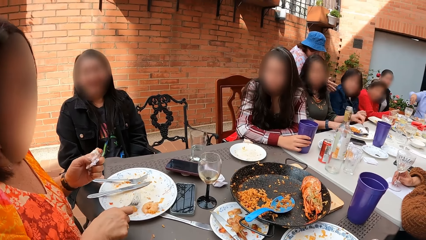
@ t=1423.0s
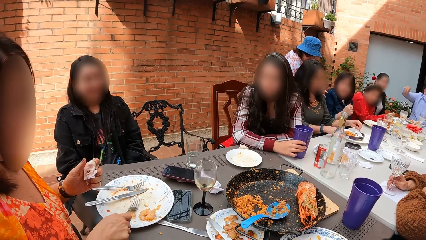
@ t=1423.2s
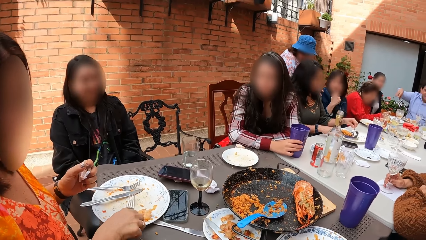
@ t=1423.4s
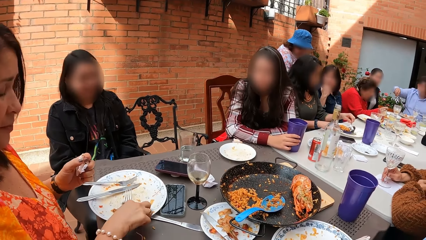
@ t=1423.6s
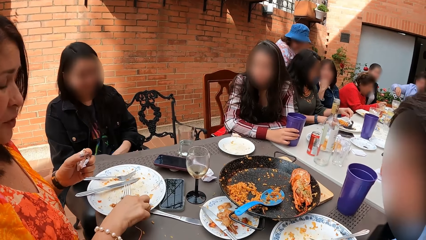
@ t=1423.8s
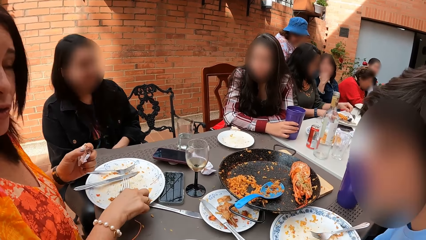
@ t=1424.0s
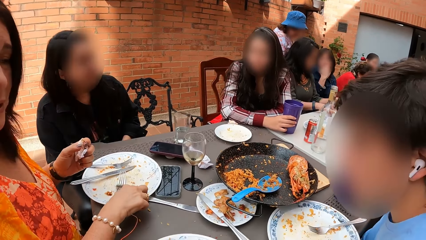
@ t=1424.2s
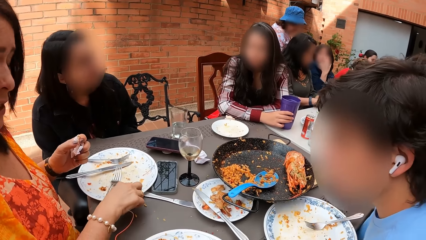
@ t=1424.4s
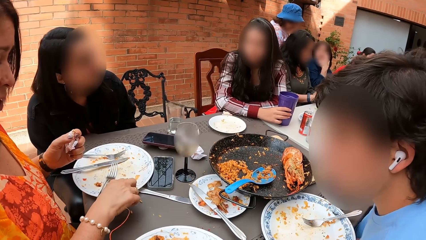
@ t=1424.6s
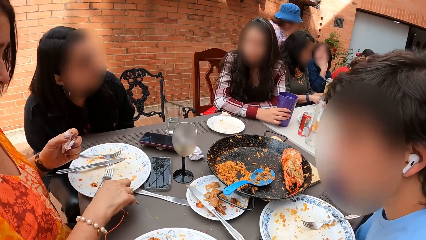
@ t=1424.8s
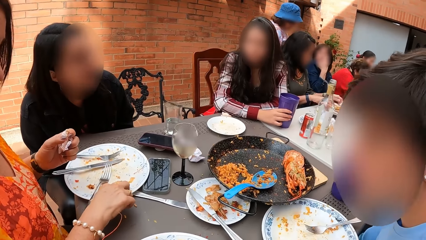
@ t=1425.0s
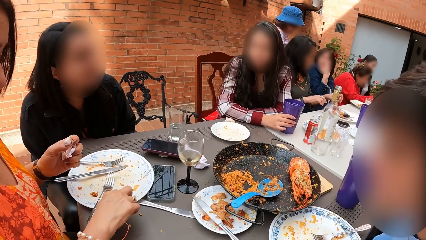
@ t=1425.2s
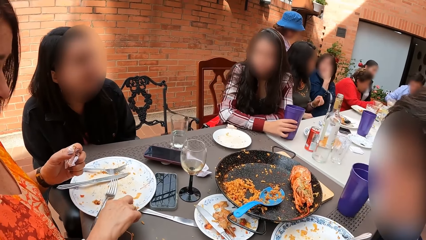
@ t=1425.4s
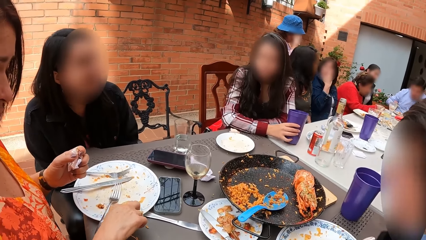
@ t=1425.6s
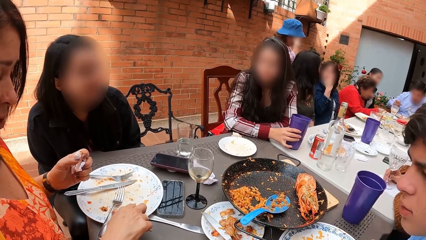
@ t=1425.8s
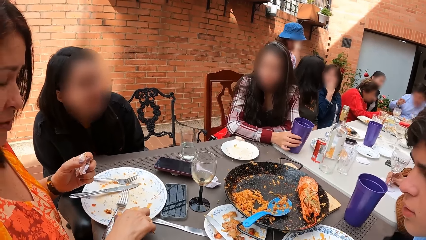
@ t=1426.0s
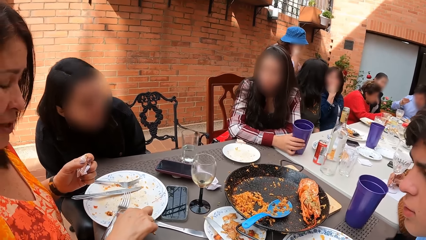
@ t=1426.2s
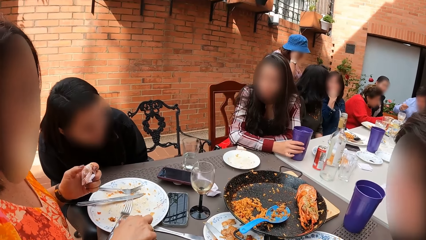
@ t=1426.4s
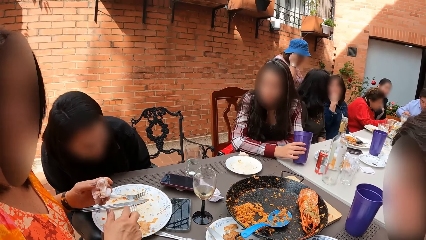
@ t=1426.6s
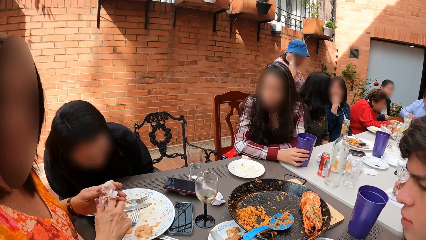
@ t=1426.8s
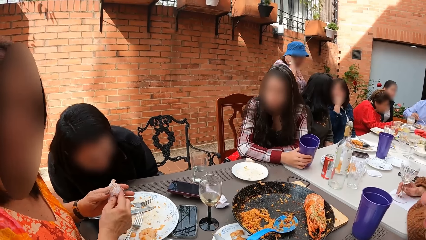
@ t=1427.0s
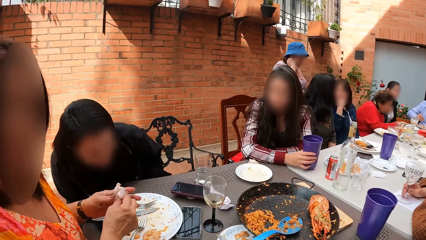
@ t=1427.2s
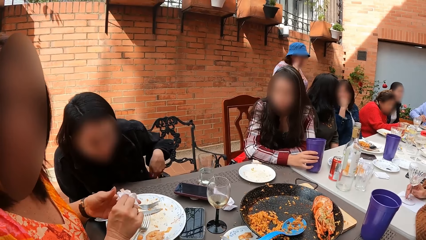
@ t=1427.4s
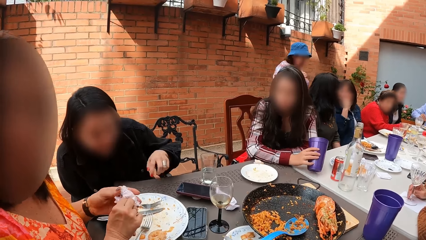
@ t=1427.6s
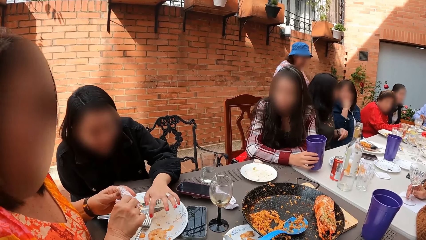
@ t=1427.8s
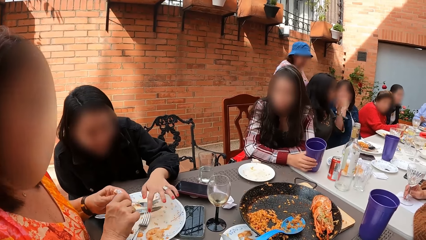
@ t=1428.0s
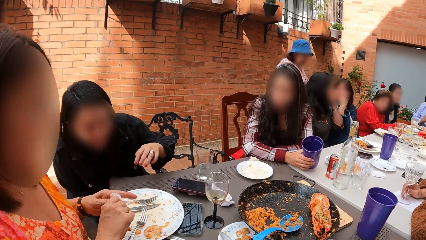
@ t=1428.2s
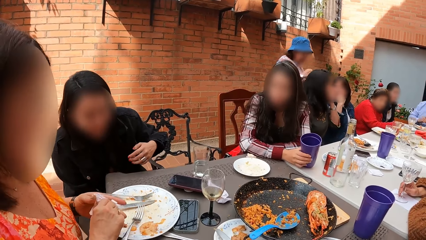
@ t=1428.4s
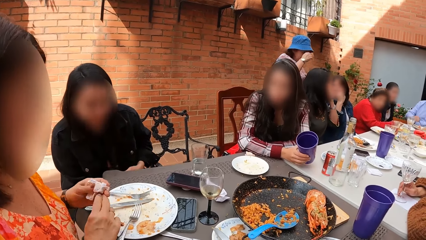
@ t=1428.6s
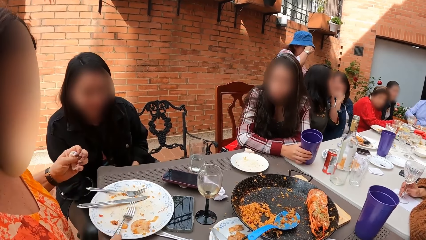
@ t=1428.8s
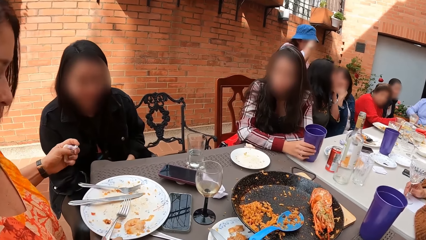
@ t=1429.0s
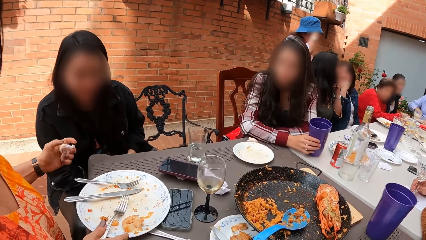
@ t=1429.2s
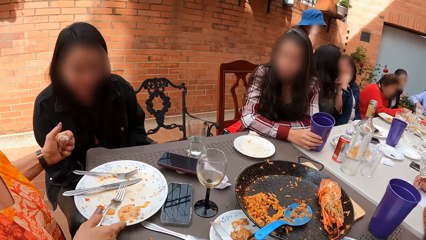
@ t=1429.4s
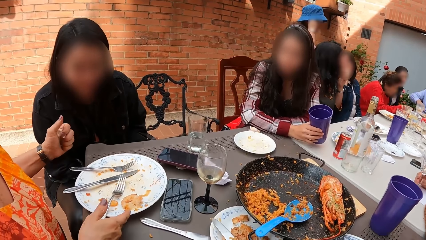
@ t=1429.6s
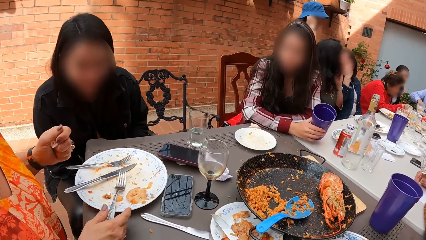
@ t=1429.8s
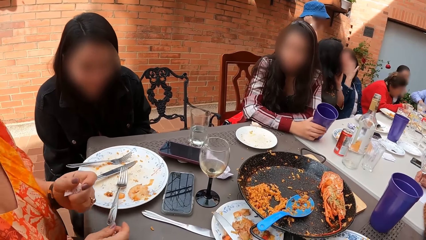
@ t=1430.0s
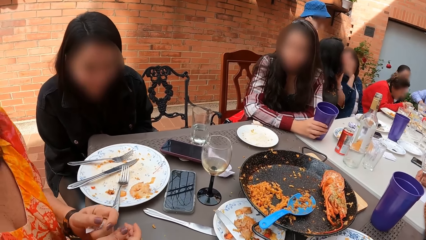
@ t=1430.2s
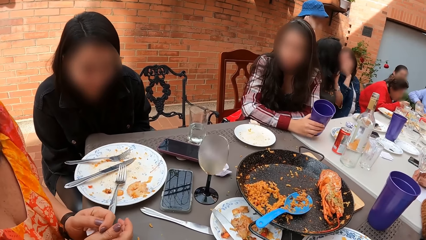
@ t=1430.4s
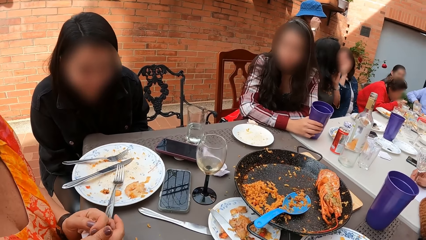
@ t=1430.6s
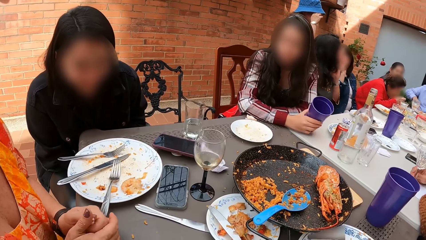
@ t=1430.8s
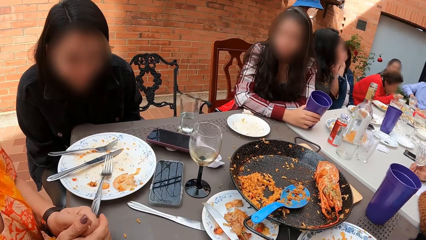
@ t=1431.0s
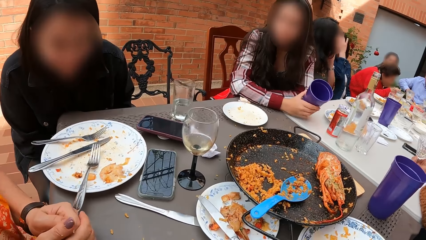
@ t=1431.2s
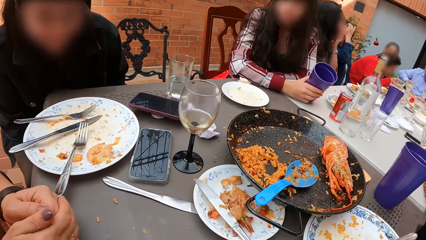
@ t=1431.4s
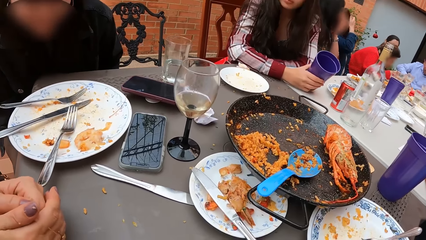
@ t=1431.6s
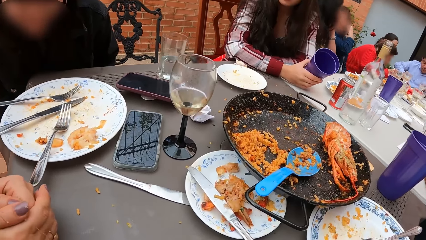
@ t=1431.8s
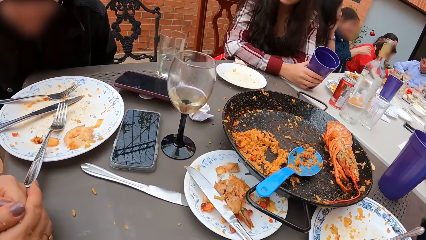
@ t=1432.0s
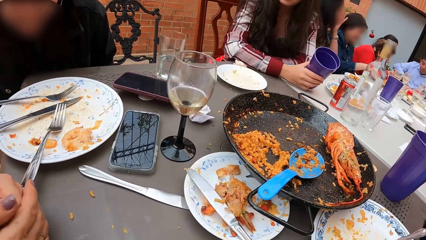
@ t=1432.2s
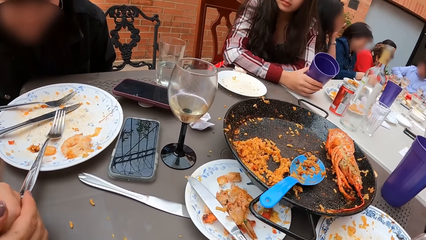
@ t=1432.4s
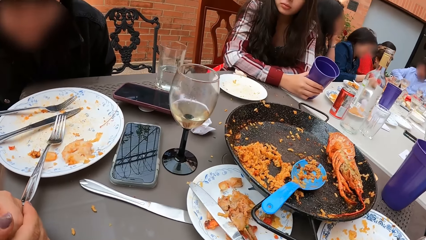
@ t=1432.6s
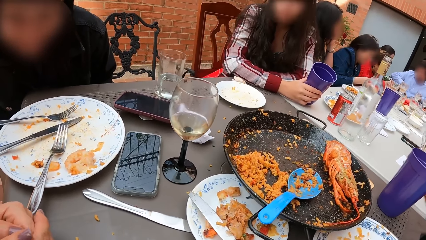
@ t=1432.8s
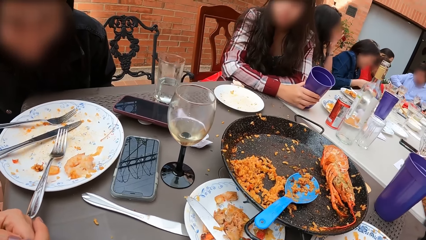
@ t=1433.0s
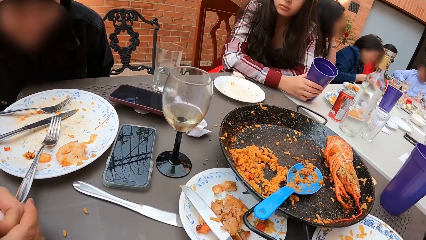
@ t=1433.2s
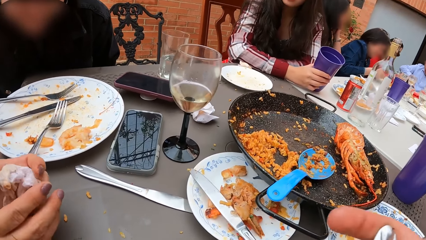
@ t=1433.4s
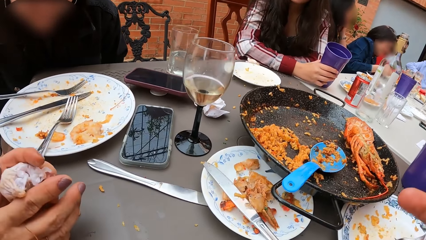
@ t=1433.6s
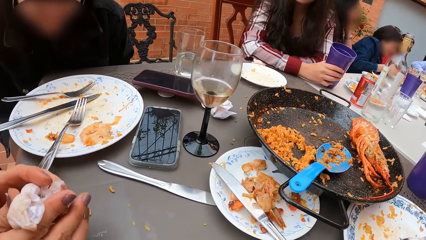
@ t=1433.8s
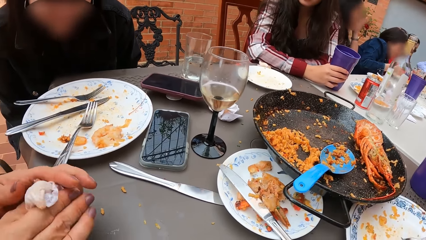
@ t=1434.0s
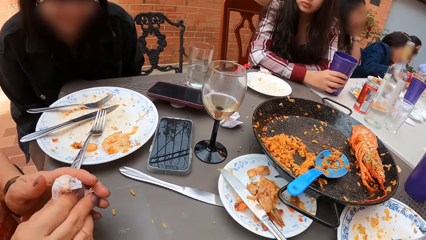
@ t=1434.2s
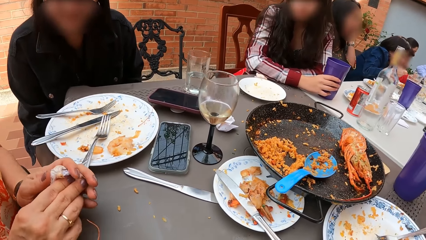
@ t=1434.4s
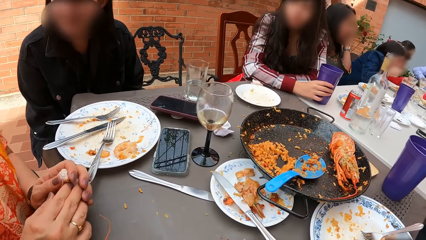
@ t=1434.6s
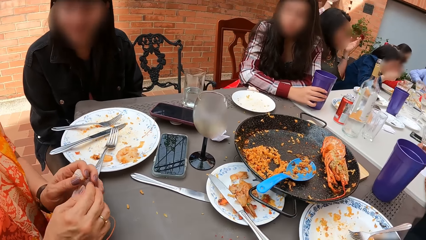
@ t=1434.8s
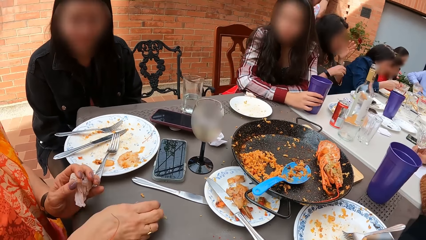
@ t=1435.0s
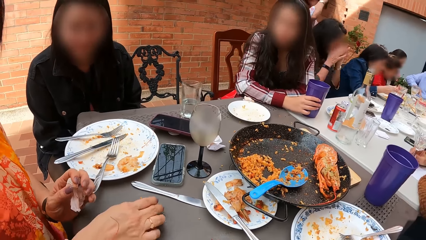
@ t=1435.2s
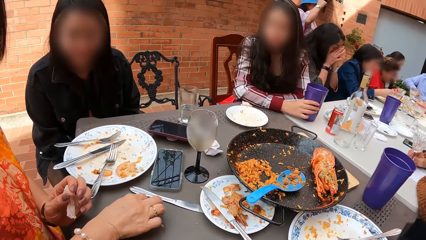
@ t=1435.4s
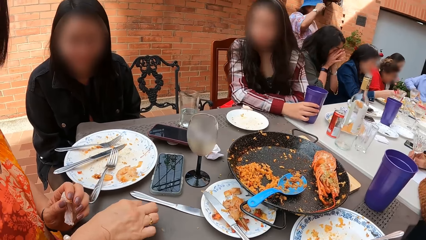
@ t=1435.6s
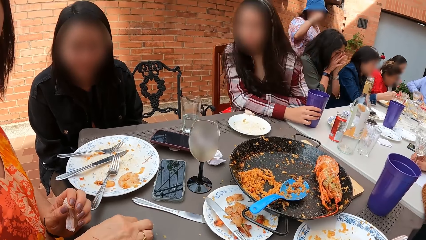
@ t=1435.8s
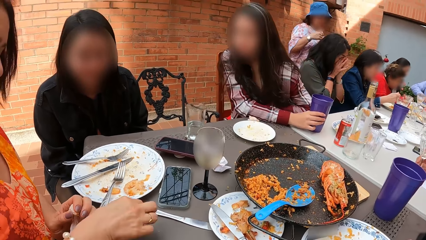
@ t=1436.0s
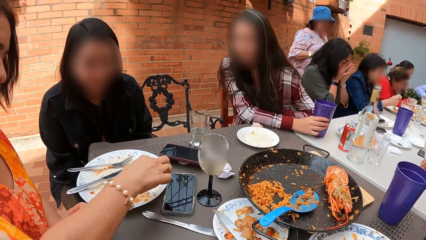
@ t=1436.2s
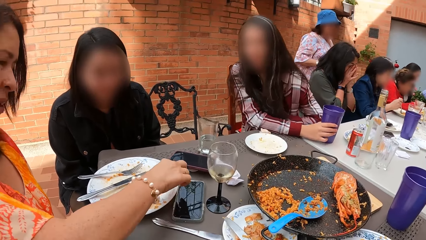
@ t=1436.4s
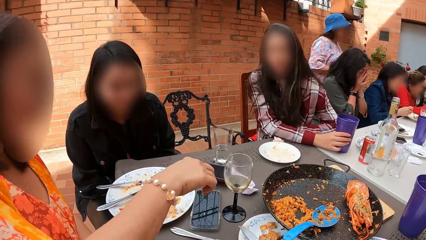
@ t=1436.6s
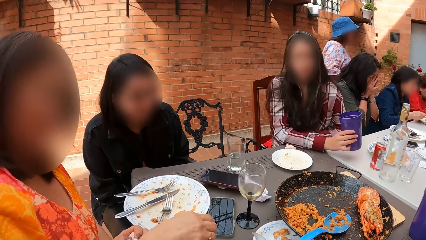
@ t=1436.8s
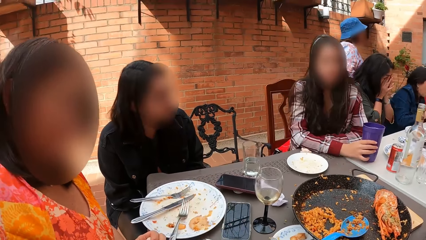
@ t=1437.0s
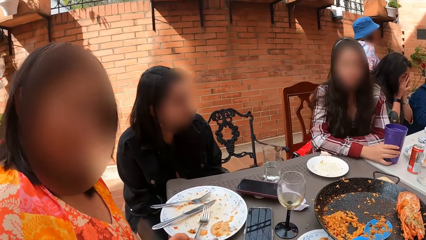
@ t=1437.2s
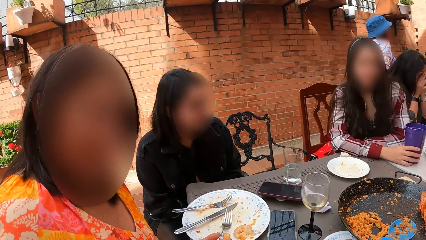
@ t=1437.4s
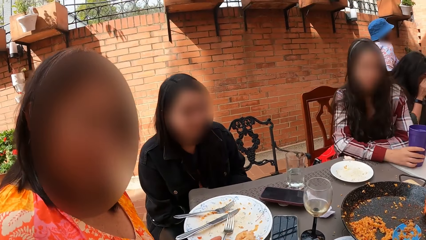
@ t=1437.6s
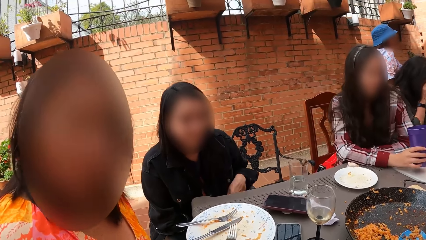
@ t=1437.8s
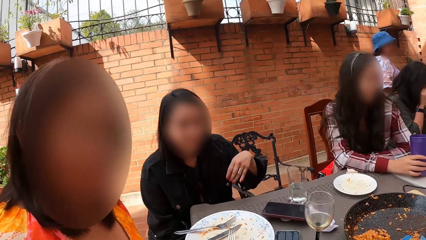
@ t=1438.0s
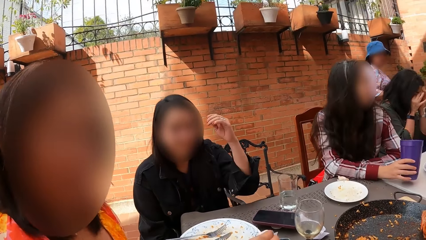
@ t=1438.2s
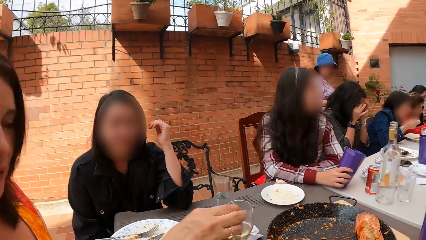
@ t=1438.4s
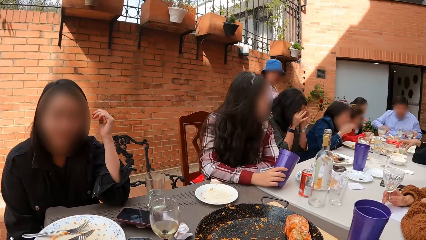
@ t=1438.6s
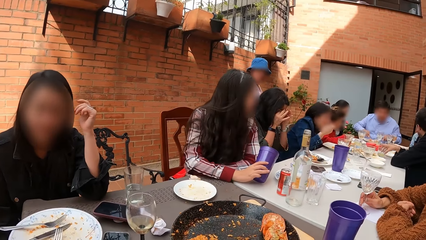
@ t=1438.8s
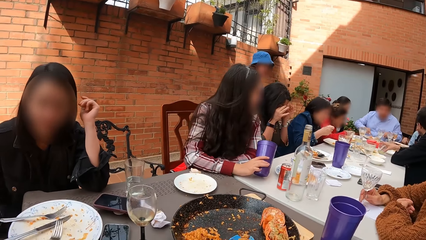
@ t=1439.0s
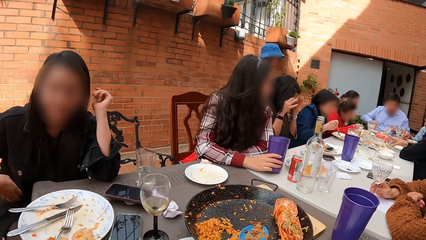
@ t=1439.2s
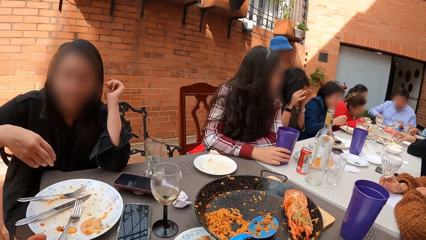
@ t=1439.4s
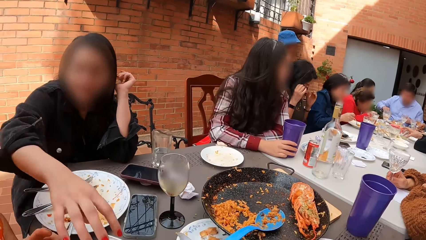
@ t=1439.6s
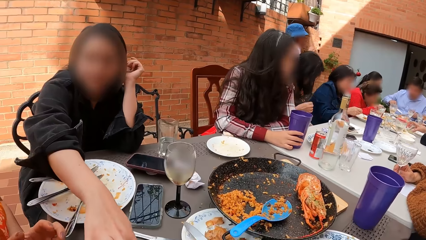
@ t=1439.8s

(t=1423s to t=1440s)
The woman drops the fork on the plate with her right hand and touches the food on the plate with her right hand. The camera wearer stands in the building. The woman cleans both hands with the tissue paper or paper napkin, holds the tissue paper with her left hand, and adjusts the plate on the table with her right hand. She wipes hands with the paper napkin, picks a food remain on the table, and puts the food remain in the plate. Another lady places the left hand on the table.
